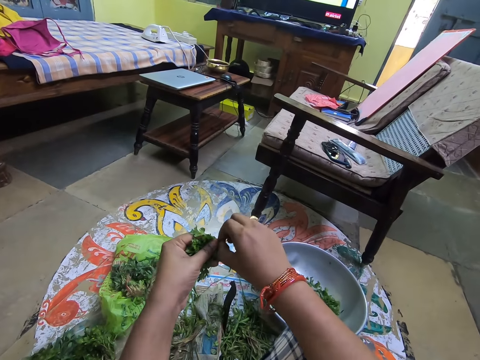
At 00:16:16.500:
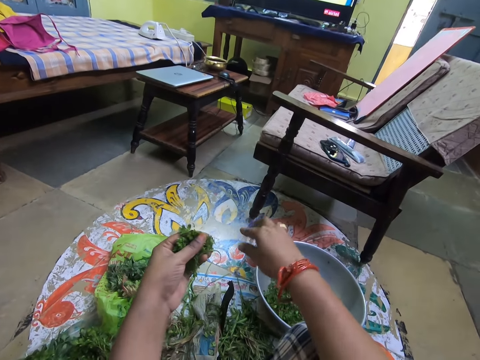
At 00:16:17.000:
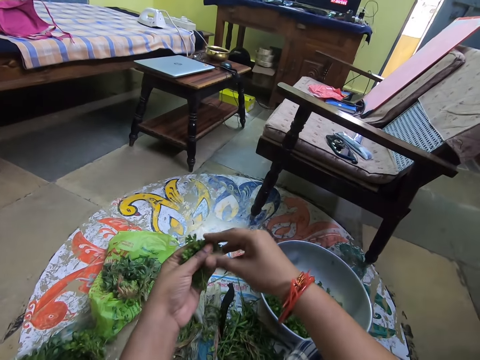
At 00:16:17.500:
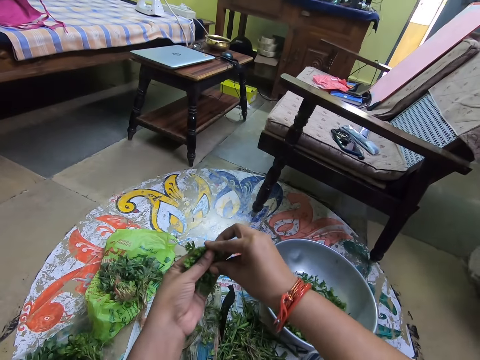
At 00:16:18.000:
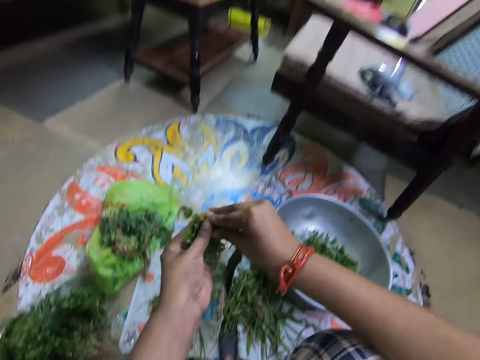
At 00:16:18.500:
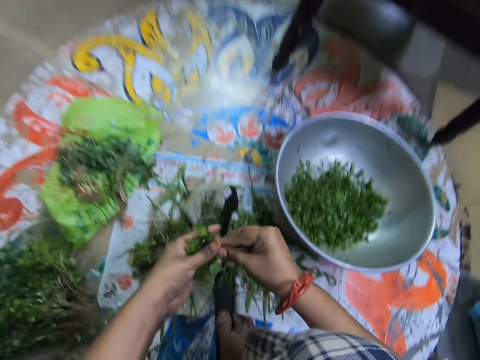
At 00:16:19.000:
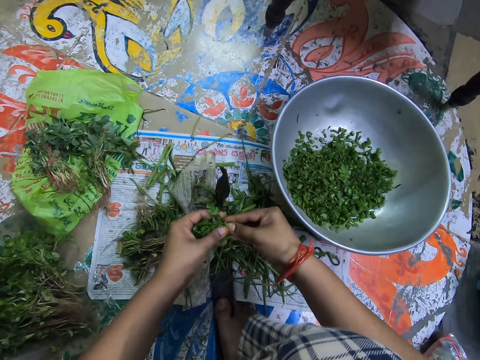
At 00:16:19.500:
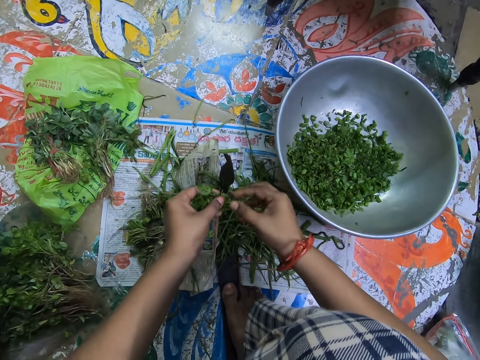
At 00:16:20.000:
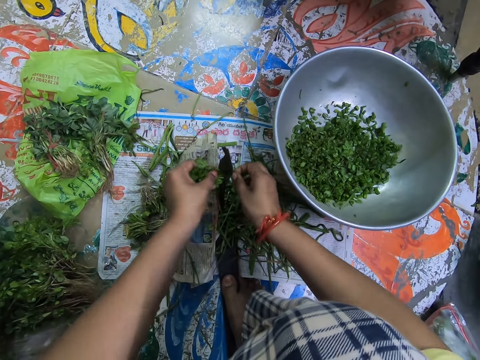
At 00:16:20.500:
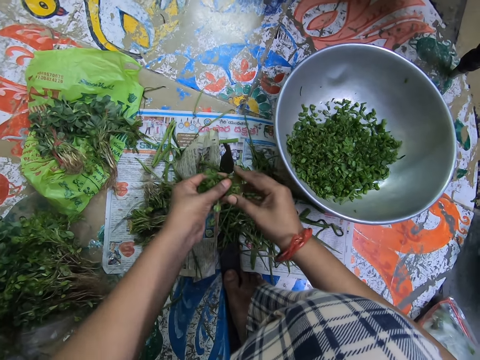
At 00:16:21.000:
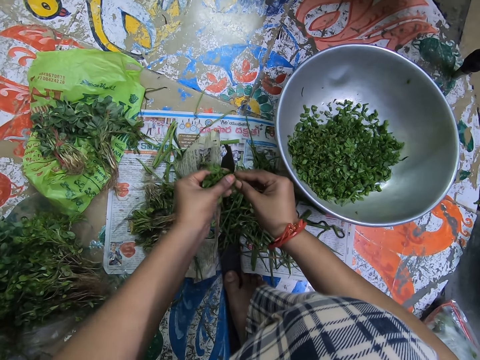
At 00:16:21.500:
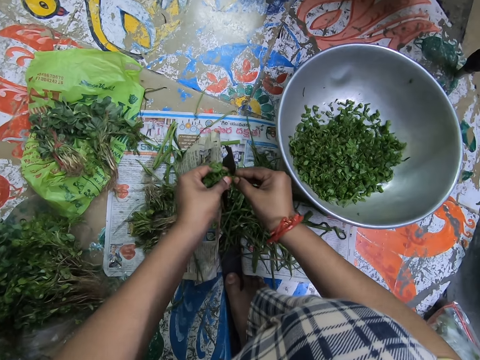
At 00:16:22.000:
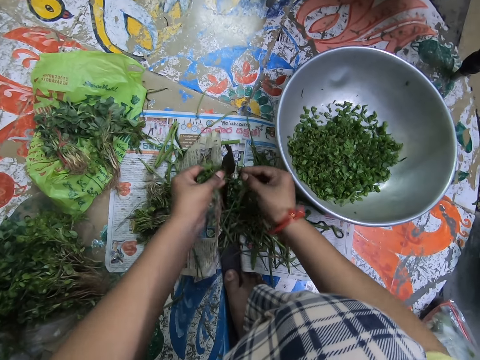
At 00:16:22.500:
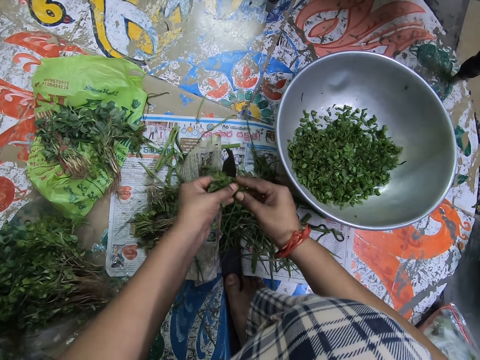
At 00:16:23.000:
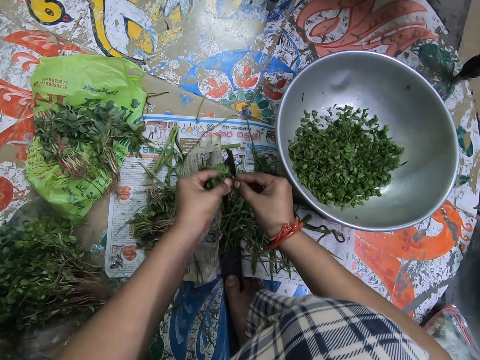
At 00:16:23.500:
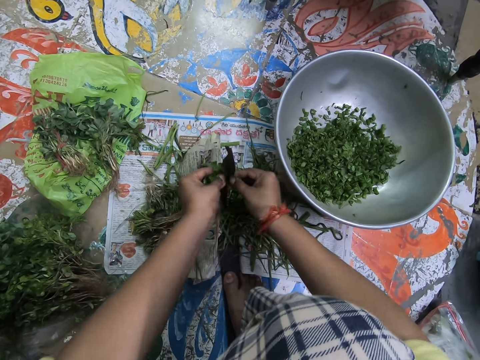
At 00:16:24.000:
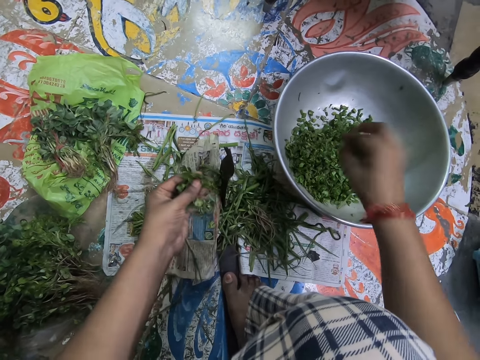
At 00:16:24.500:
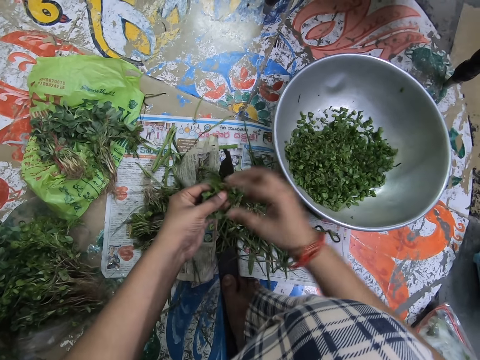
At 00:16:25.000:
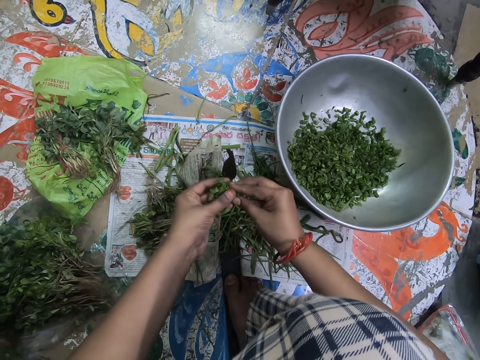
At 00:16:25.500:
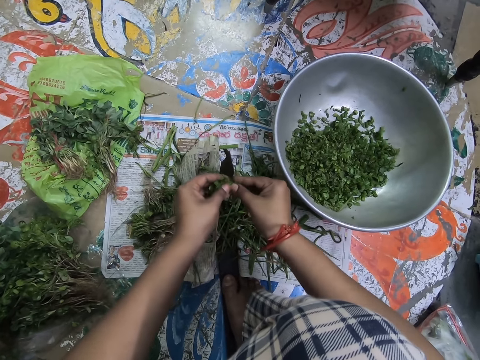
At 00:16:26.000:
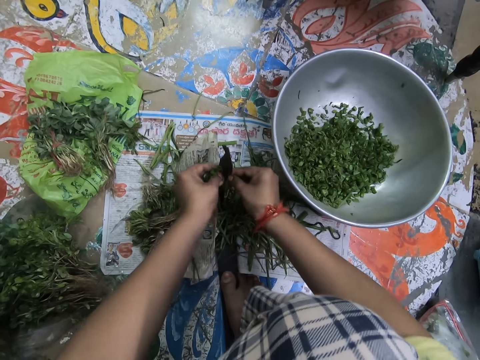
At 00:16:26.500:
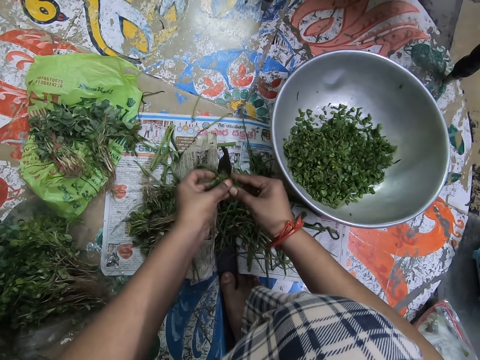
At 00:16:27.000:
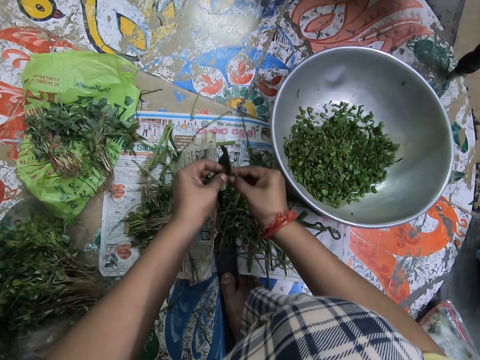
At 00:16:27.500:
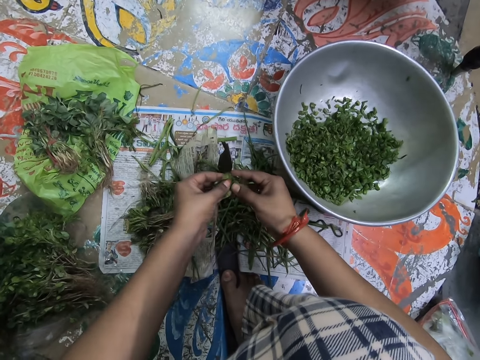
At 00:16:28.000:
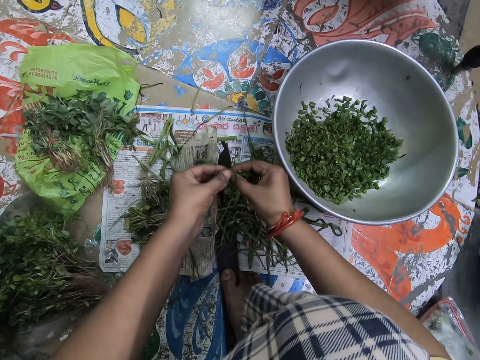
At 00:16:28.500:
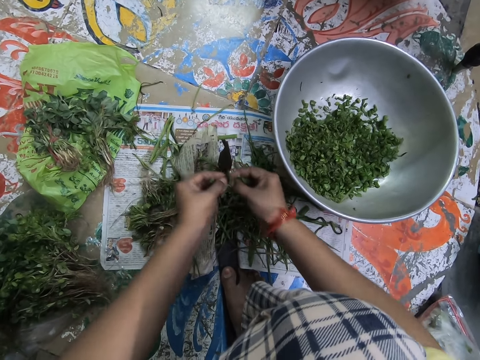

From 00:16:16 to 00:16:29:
The camera wearer picks up something. They drop something. They hold a vegetable with both hands. They cut the mint leaves. They drop something. They hold the vegetable with both hands. They cut something. They put the mint leaves in the bowl. They hold the vegetable with both hands. They cut the mint leaves.

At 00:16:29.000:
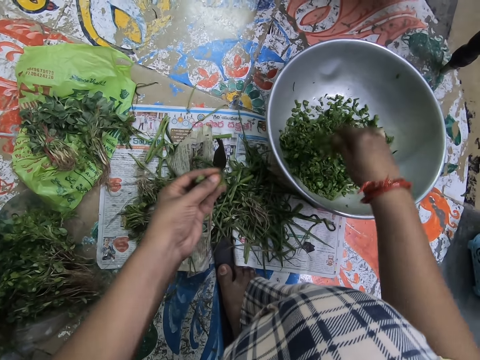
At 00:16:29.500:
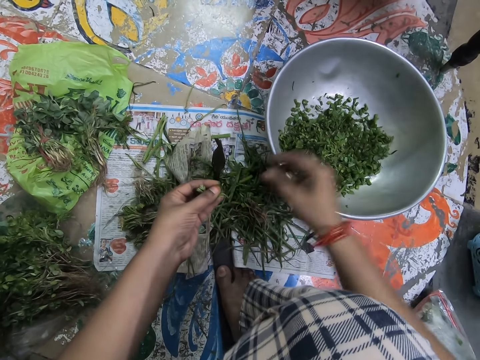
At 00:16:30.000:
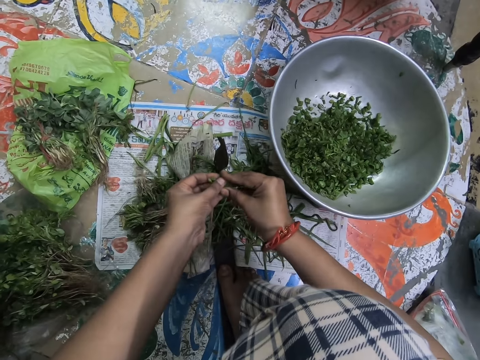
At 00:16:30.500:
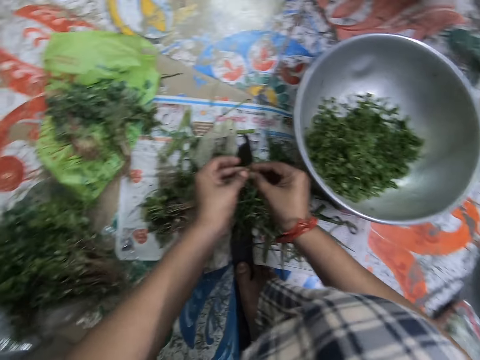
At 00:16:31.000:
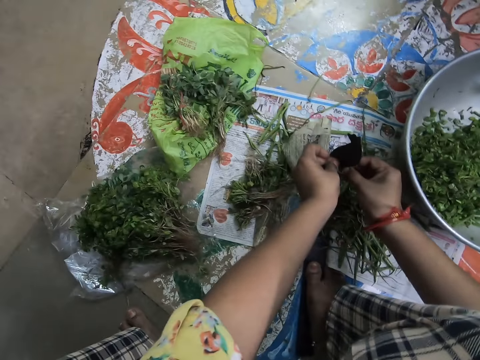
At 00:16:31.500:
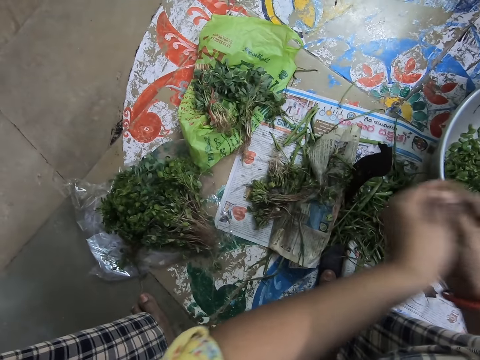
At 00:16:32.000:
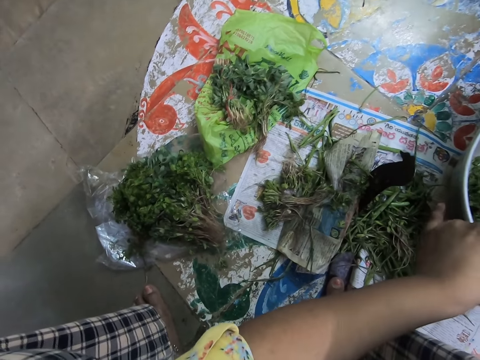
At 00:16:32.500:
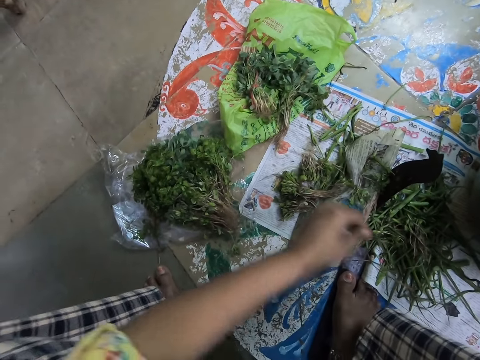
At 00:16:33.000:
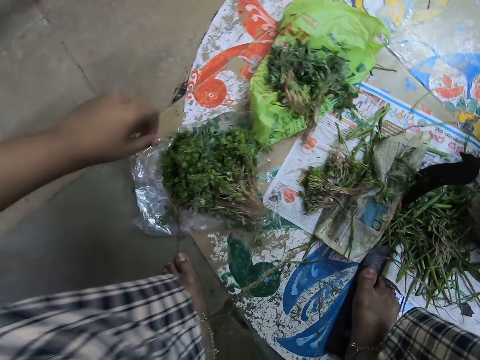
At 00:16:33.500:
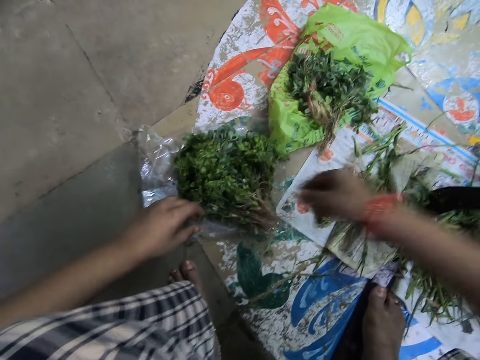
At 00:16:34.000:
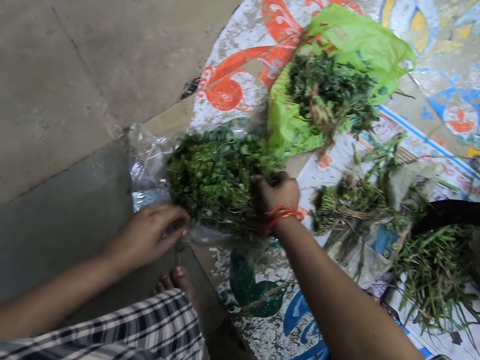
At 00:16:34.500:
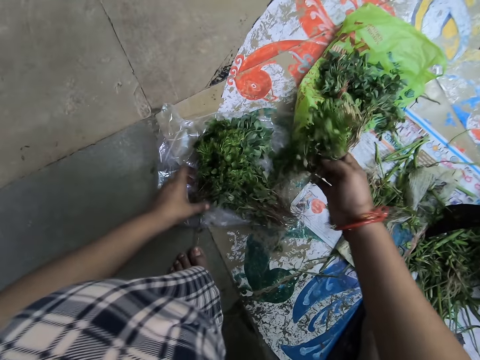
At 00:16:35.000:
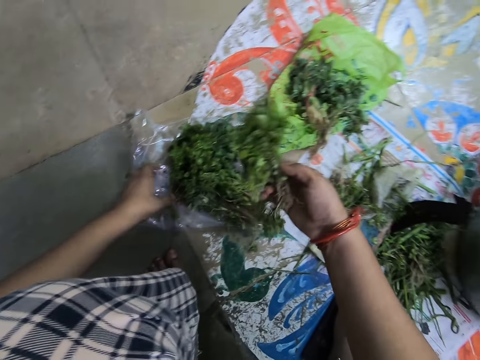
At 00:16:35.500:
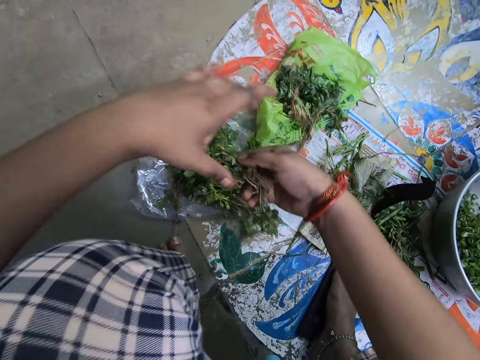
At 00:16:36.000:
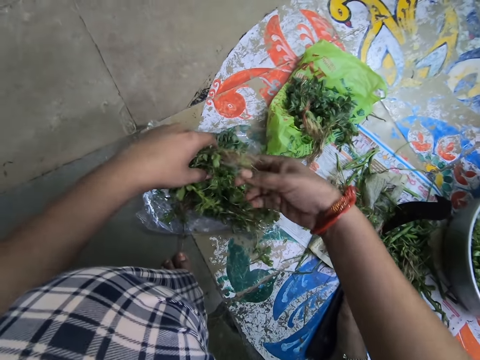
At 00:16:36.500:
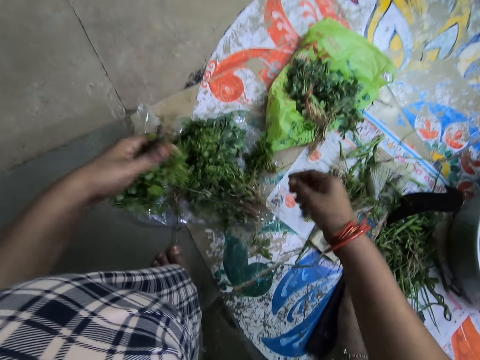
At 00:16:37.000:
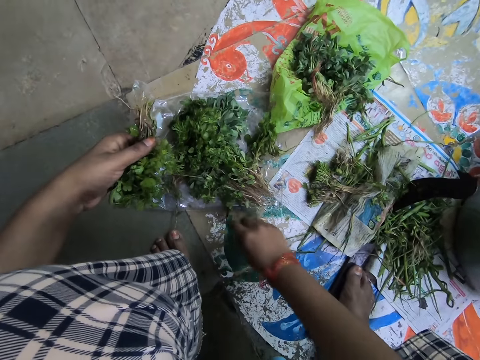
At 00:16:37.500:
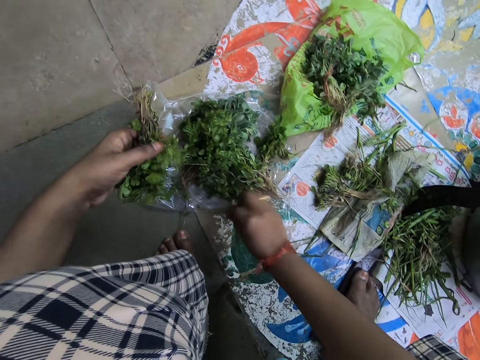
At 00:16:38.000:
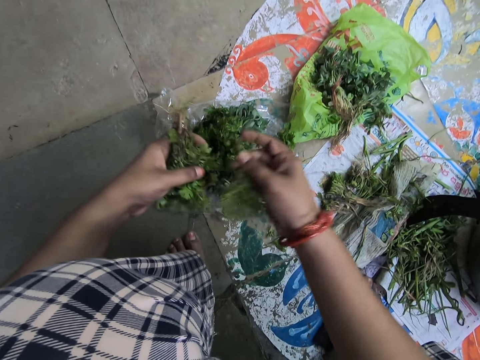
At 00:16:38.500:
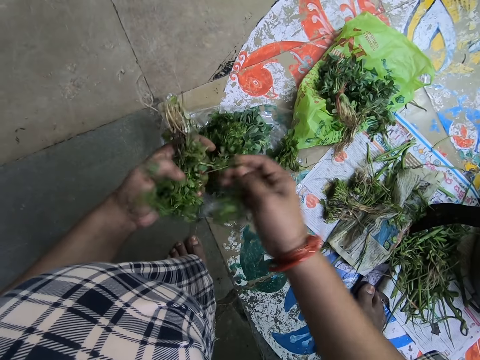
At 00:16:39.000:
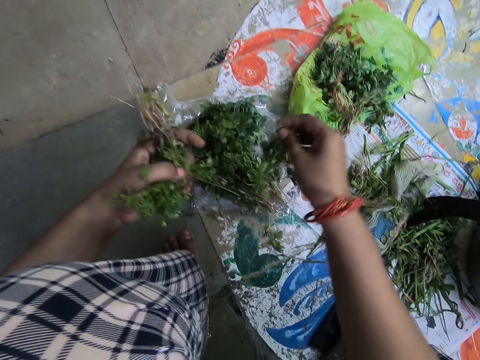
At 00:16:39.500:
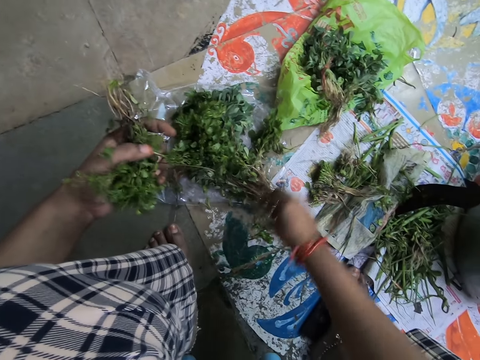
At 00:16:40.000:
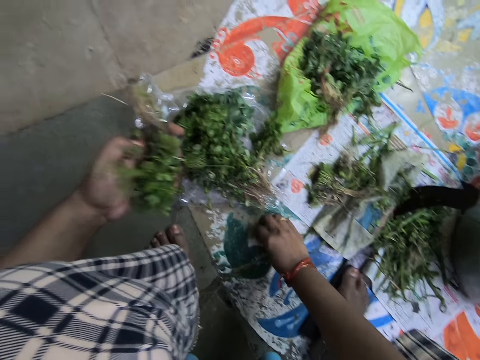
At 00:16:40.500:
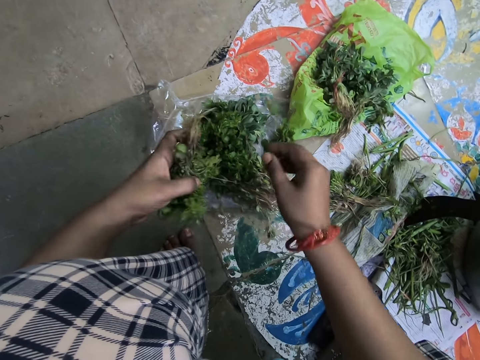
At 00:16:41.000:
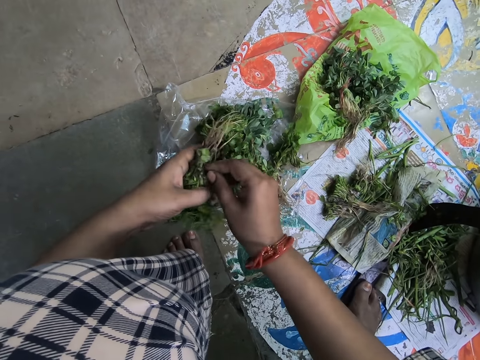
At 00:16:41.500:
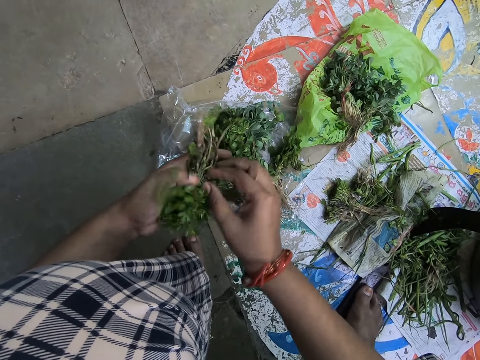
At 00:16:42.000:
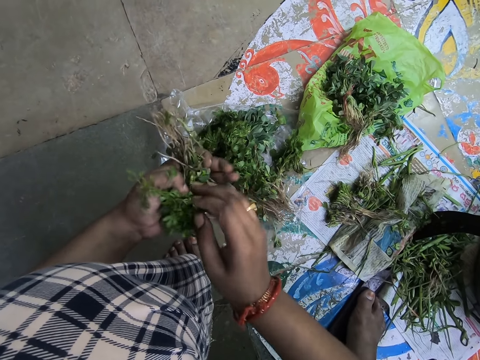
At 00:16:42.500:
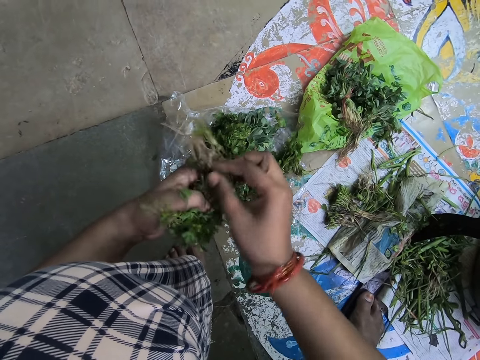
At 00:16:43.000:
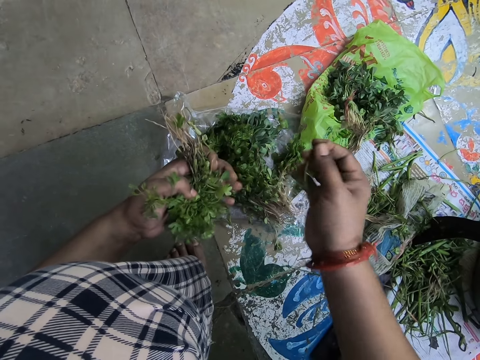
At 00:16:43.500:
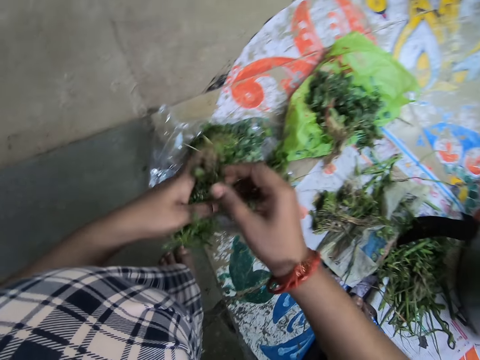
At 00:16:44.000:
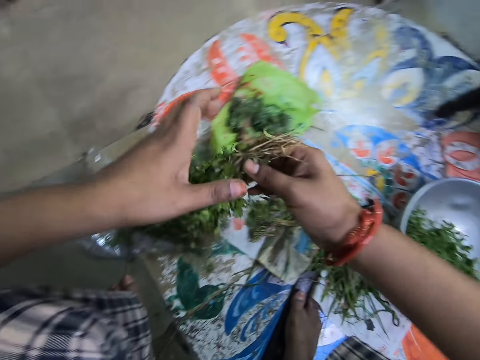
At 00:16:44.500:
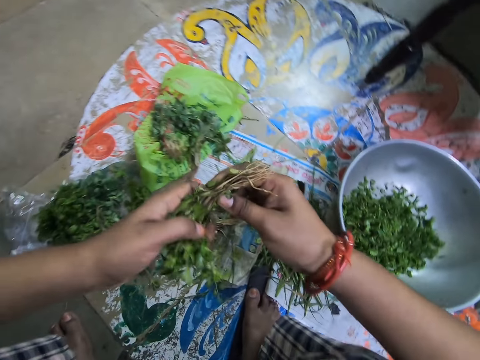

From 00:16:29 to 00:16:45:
The camera wearer puts the mint leaves in the bowl. They hold a vegetable with both hands. They cut the mint leaves. They put the mint leaves in the bowl. They pick up some mint leaves. They drop the vegetables. They pick up the vegetables, touch the vegetables with the left hand, and drop the vegetables. They pick up the vegetables and drop the vegetables. They pick up the vegetables. They loosen the rope on the mint leaves. They drop the vegetables. They hold the vegetable with both hands.
